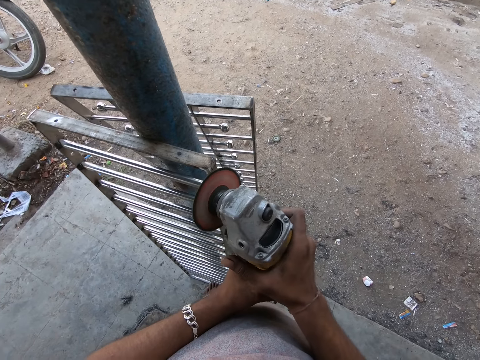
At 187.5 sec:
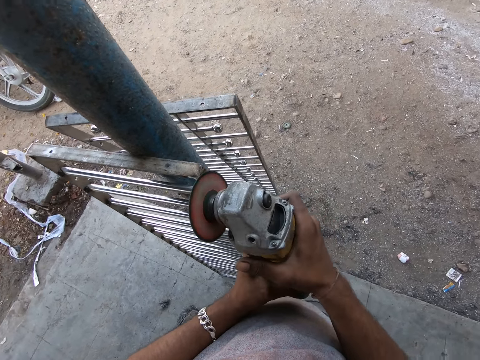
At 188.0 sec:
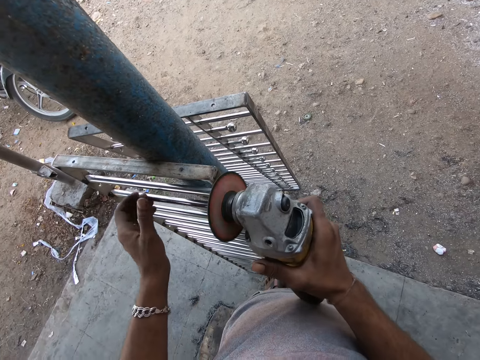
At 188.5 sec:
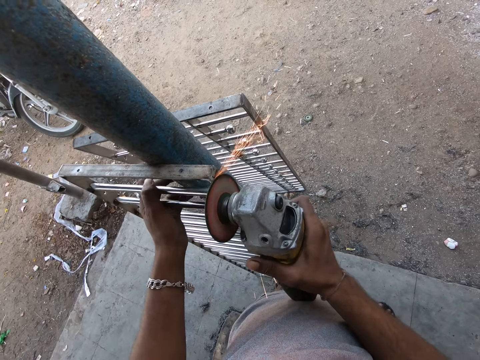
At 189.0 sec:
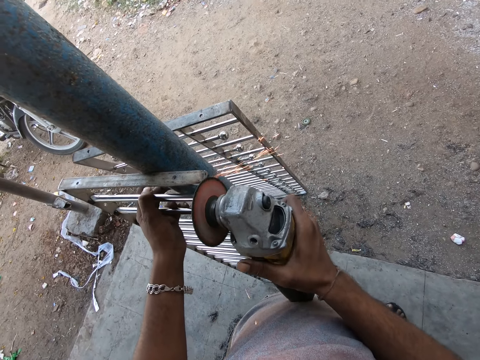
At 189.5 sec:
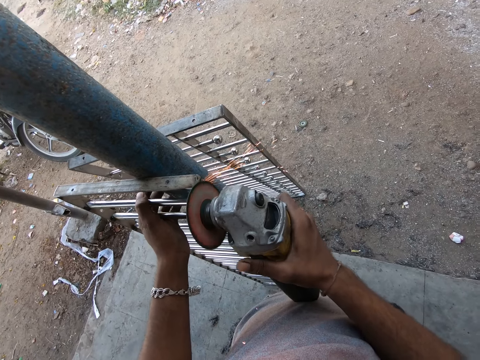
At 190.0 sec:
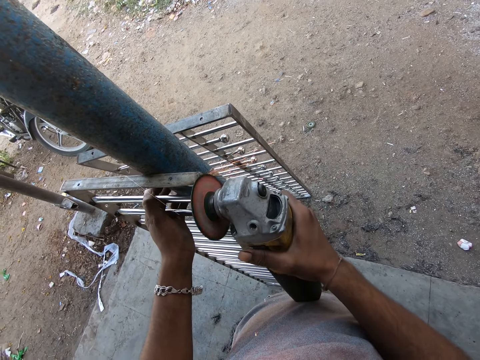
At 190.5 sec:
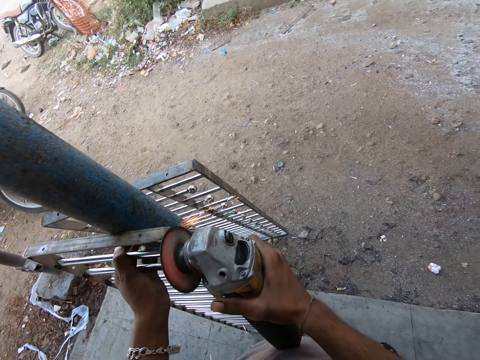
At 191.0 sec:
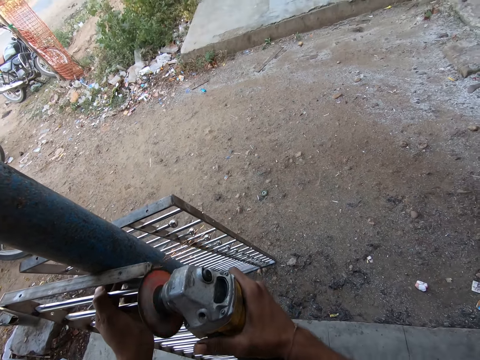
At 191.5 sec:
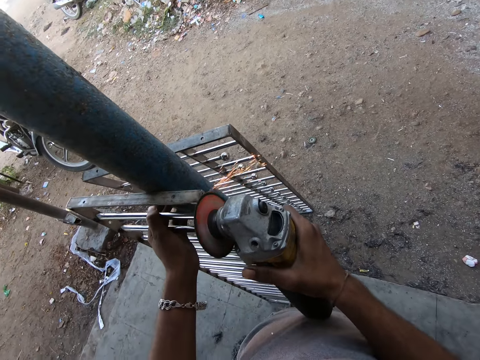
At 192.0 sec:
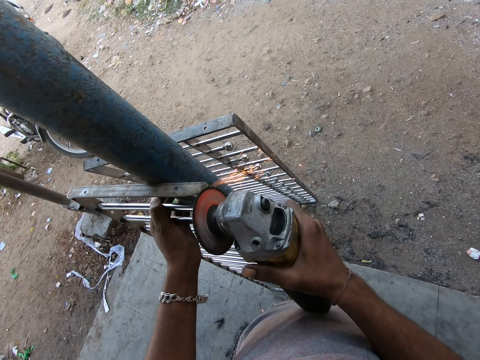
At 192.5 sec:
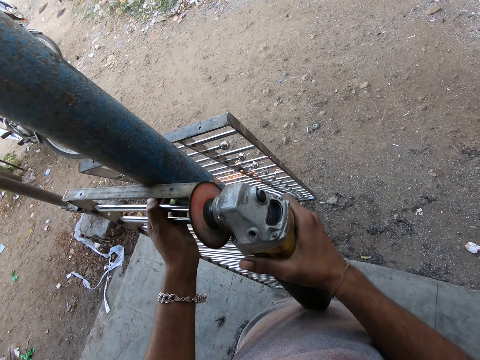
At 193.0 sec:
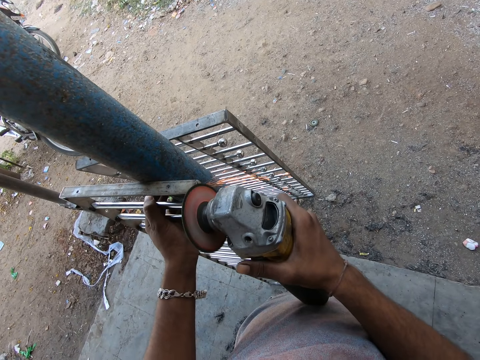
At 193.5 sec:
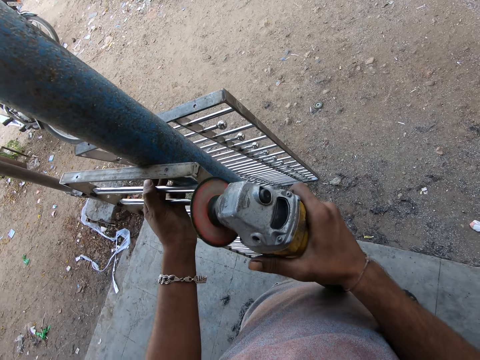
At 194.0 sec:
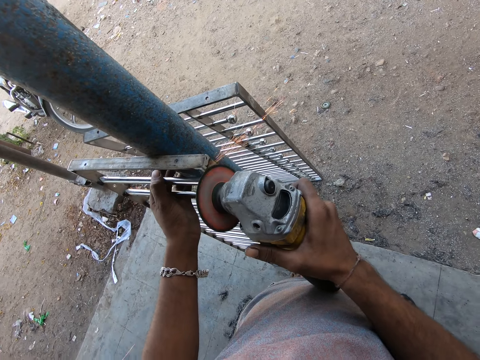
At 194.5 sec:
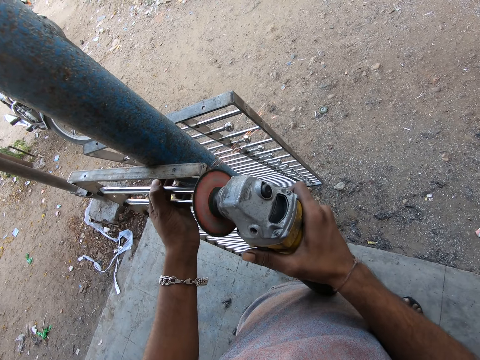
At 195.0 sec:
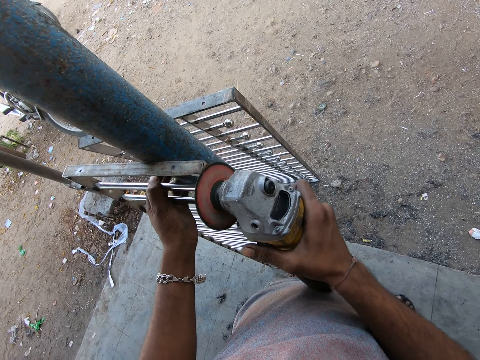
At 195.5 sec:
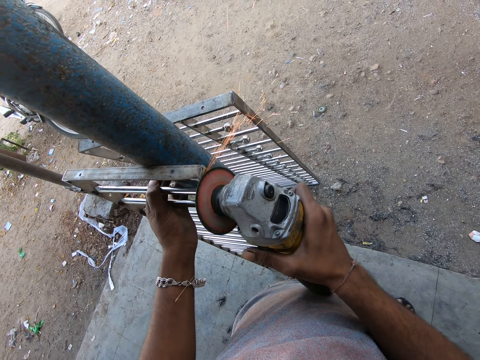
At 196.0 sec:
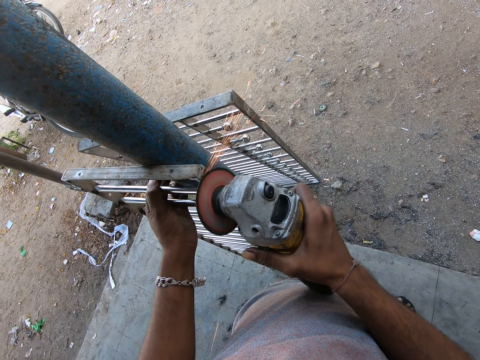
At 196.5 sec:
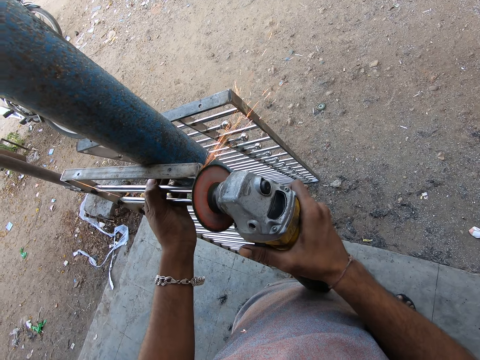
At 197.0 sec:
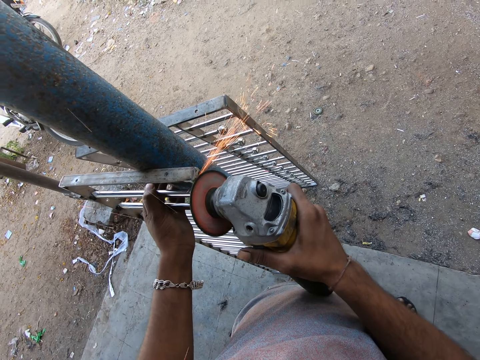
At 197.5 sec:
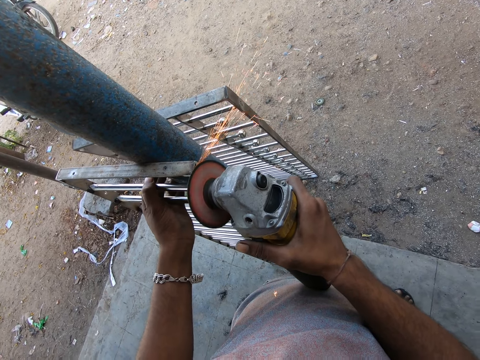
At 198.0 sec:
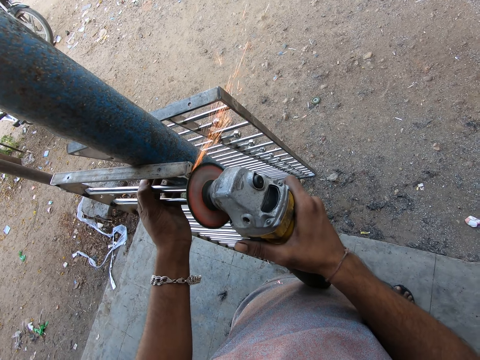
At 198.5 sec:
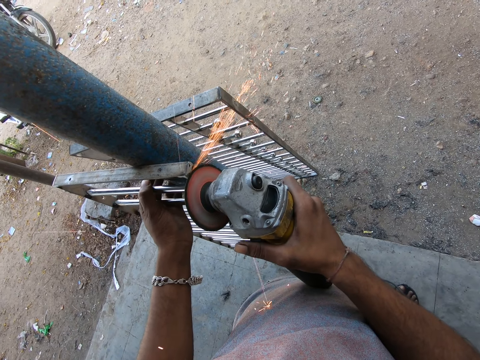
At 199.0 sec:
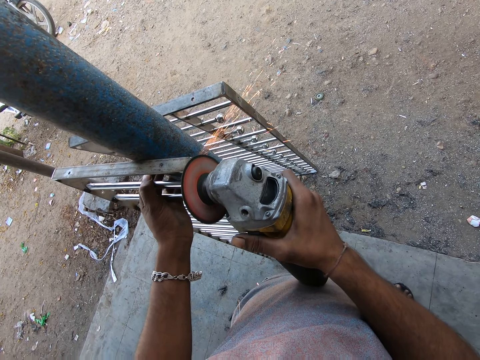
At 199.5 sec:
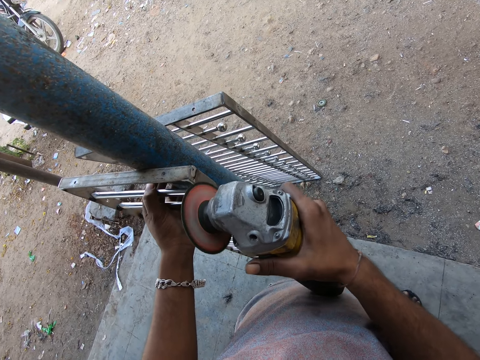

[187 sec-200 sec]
The camera wearer grinds the metal rail. He holds the metal frame with his left hand.

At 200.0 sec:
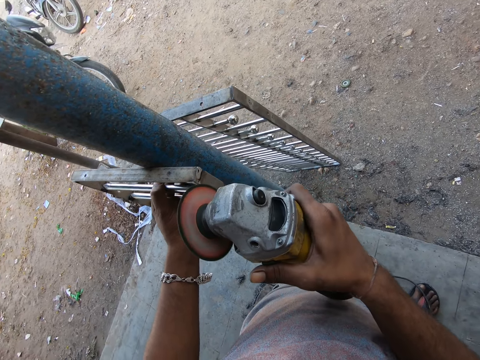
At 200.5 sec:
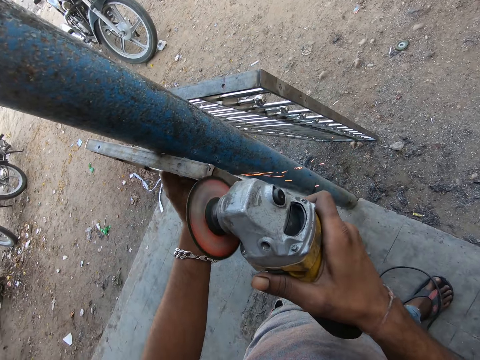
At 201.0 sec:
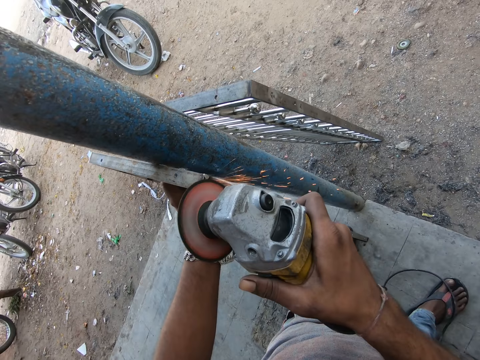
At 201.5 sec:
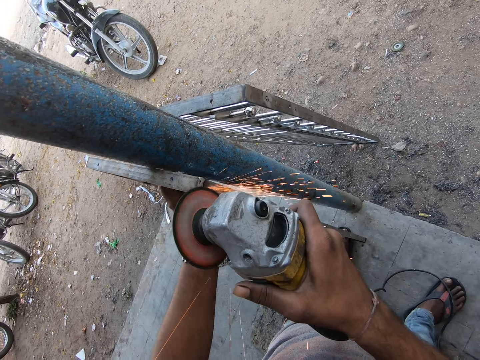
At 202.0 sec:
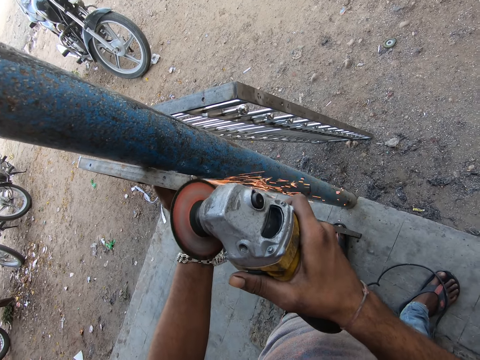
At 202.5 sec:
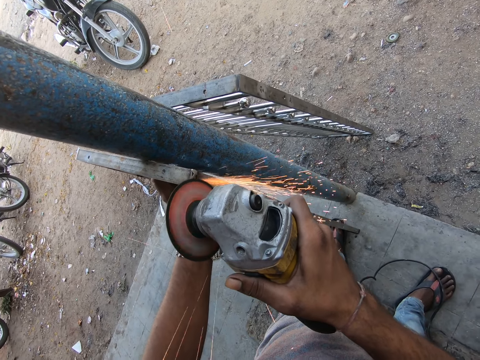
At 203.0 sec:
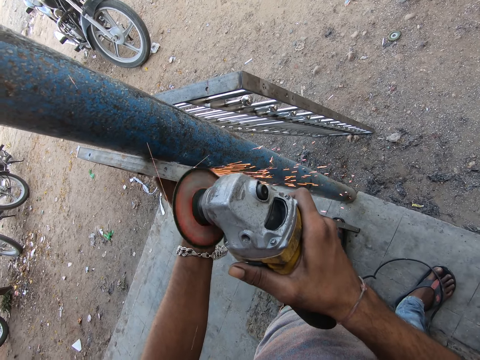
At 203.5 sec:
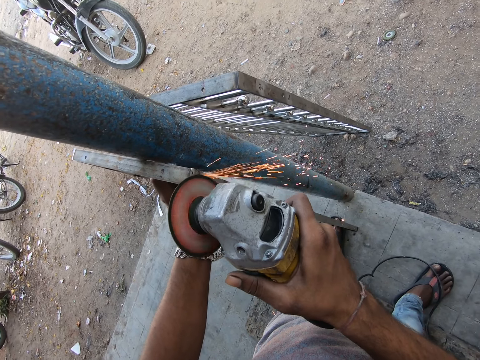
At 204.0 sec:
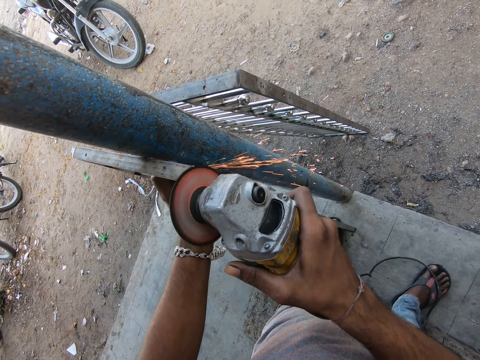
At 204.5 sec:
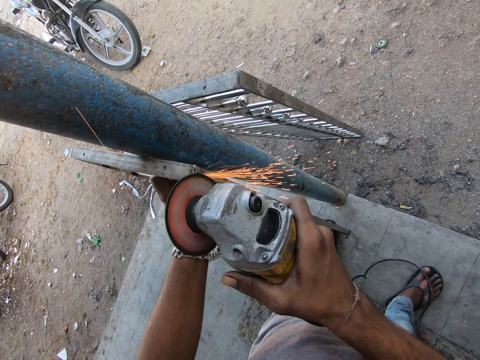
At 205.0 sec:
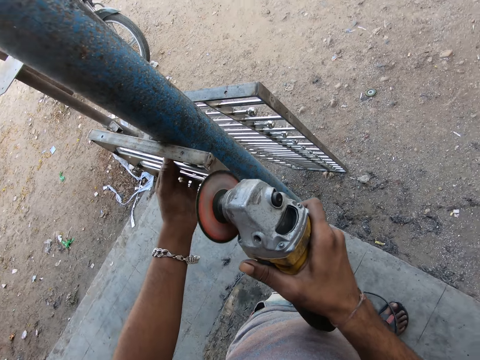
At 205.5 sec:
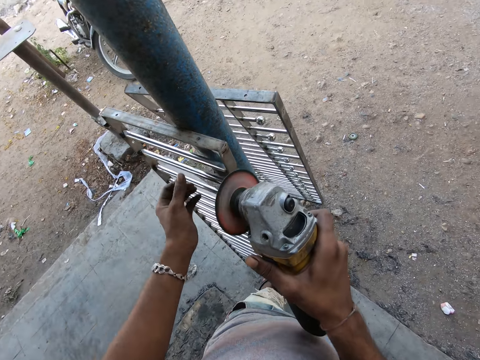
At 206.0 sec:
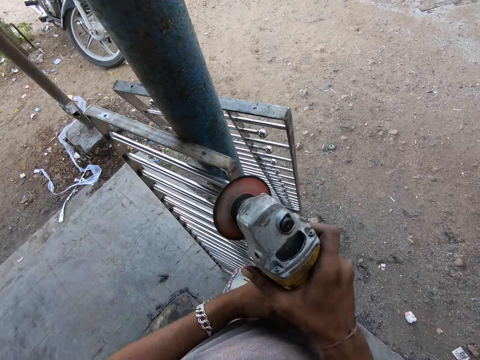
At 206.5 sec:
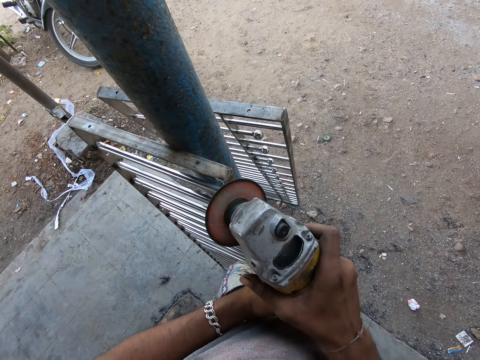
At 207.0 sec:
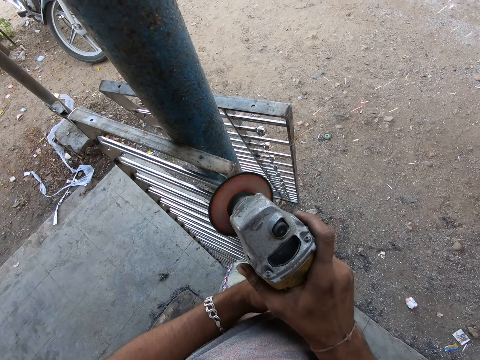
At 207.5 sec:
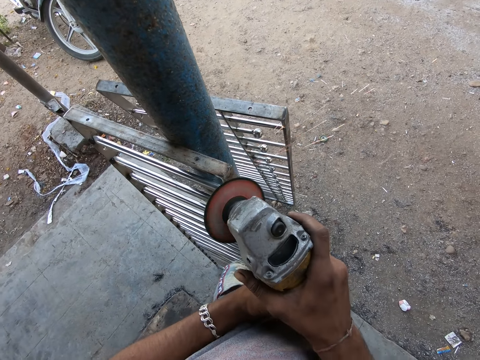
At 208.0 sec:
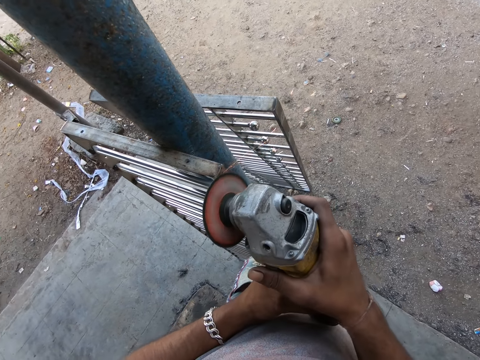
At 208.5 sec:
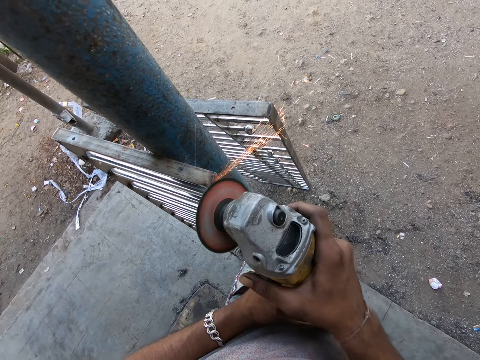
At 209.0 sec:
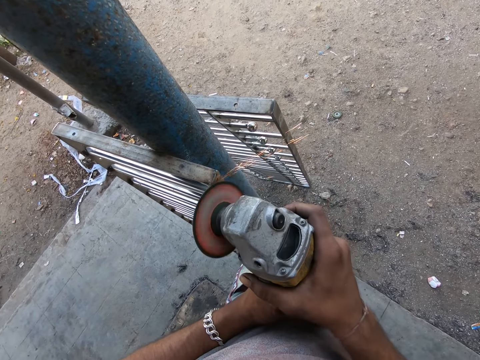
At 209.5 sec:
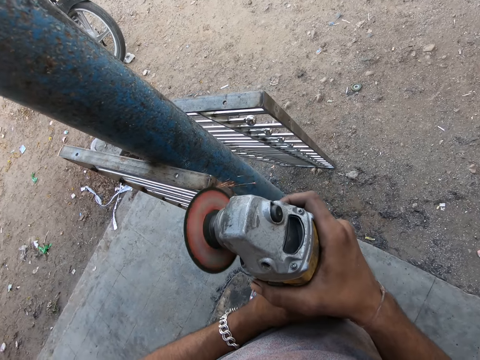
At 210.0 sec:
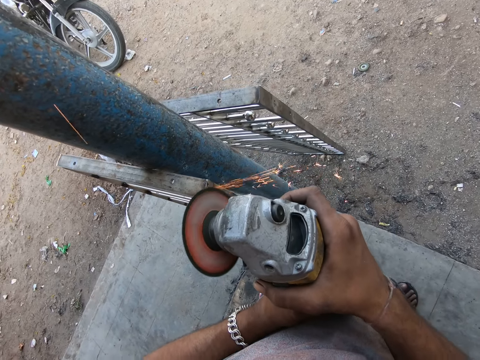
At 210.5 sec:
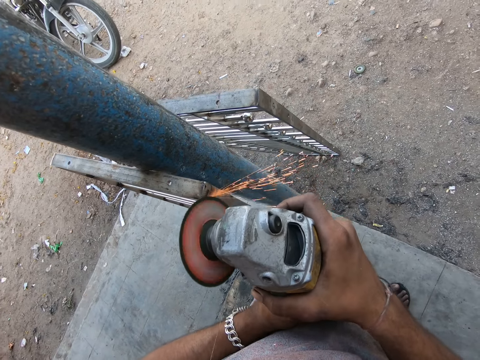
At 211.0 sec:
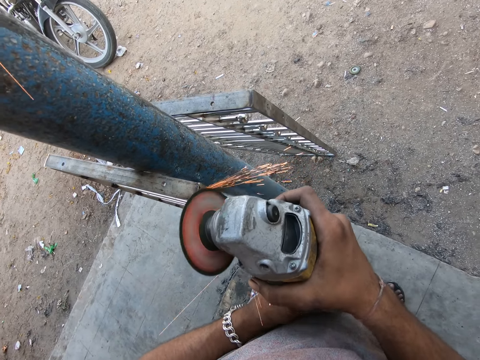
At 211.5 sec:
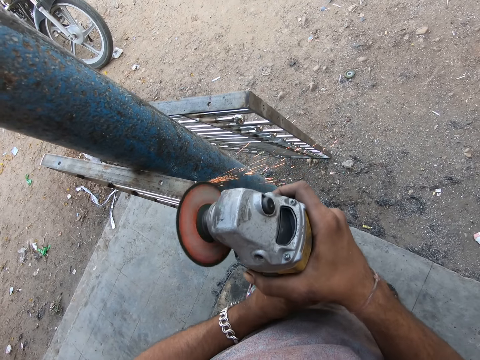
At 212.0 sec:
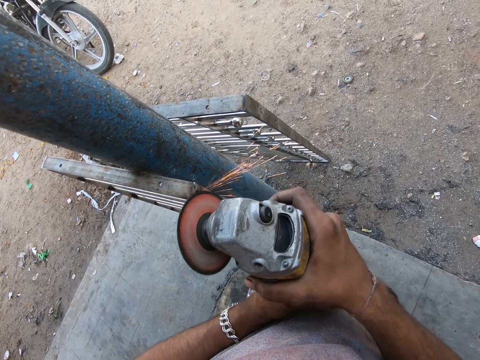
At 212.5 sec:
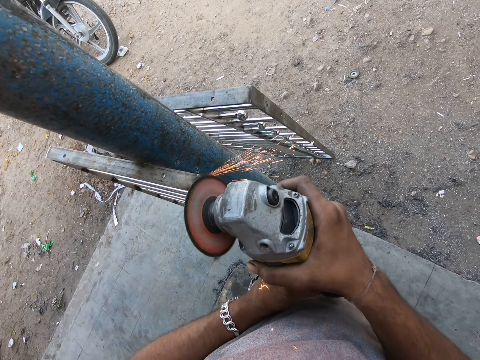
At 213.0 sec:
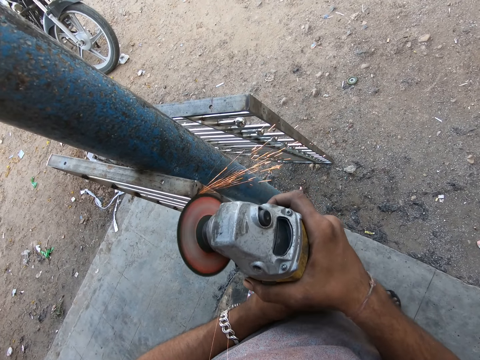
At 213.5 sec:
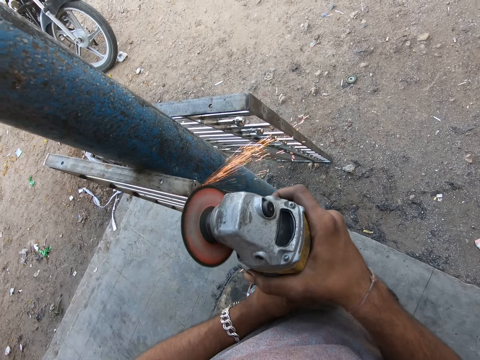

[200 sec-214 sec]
The camera wearer adjusts the angle grinder with his left hand. He grinds the metal frame with the angle grinder. He holds the grinder with his two hands.
